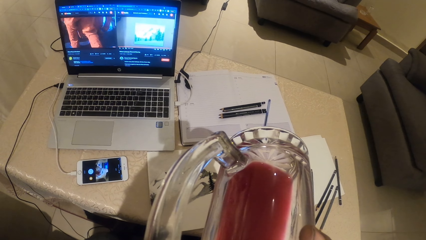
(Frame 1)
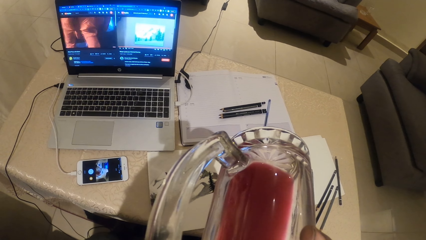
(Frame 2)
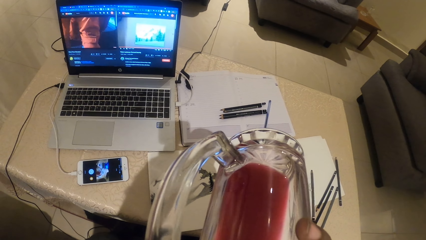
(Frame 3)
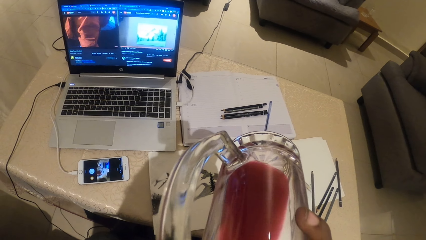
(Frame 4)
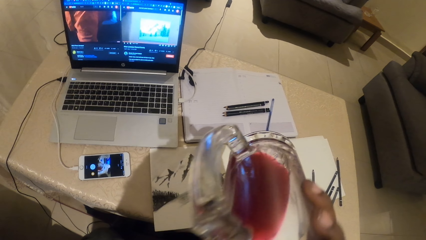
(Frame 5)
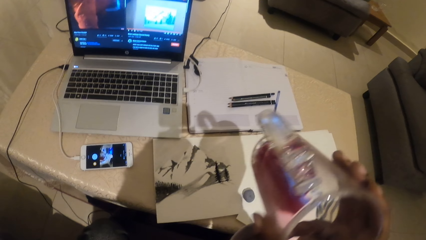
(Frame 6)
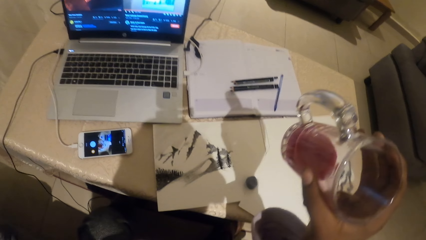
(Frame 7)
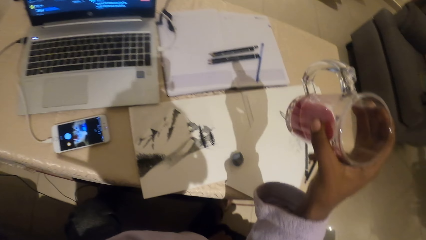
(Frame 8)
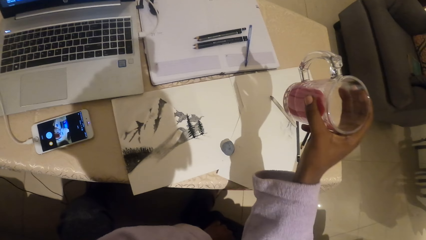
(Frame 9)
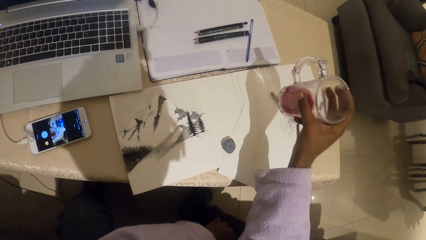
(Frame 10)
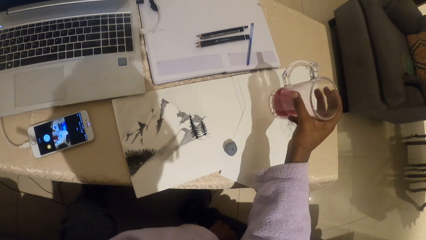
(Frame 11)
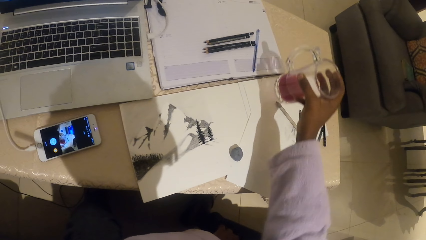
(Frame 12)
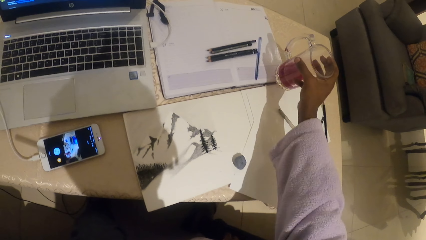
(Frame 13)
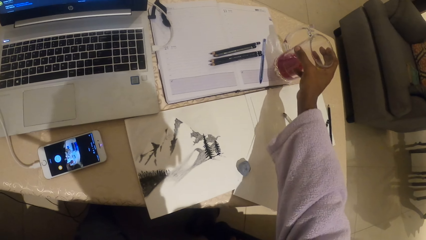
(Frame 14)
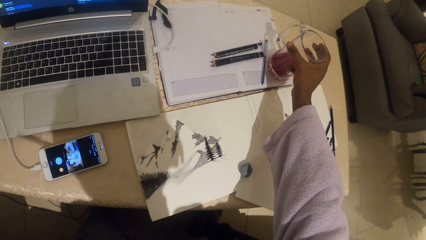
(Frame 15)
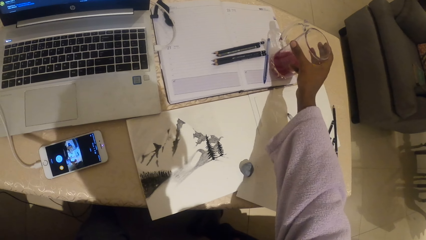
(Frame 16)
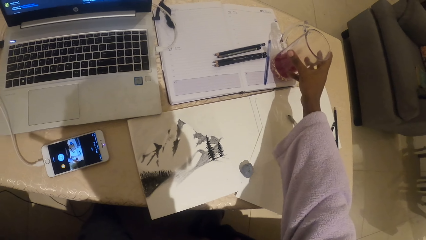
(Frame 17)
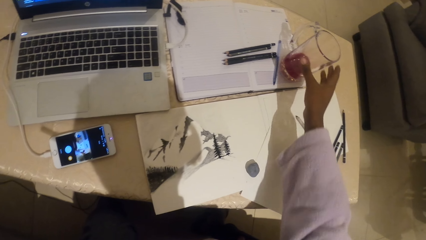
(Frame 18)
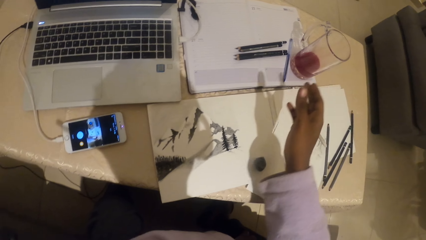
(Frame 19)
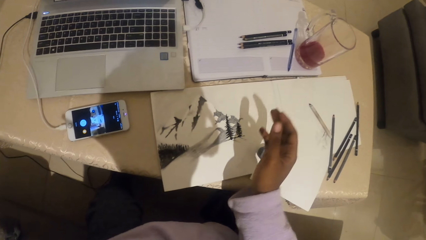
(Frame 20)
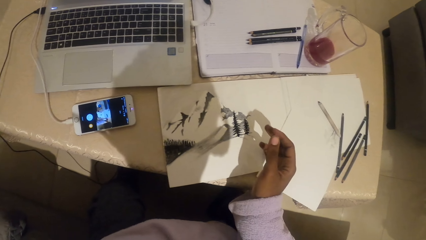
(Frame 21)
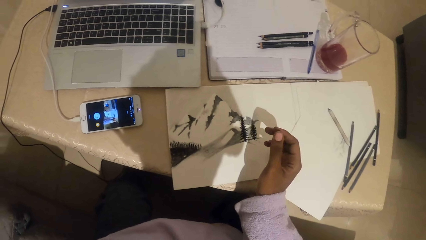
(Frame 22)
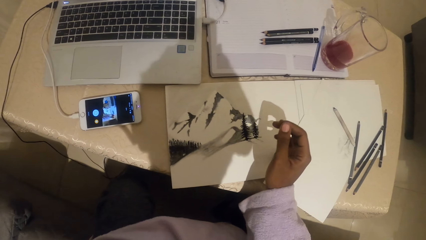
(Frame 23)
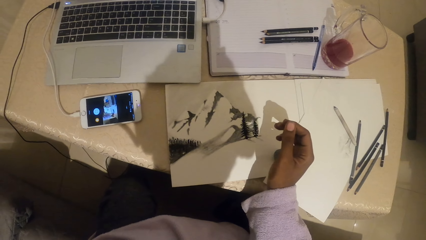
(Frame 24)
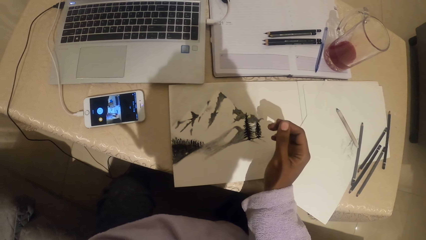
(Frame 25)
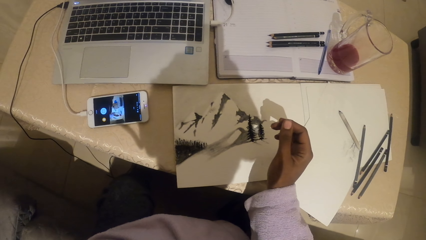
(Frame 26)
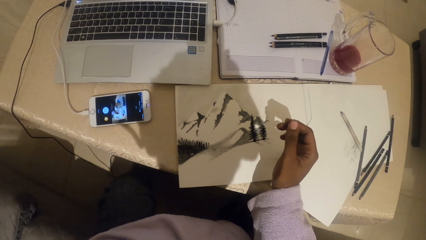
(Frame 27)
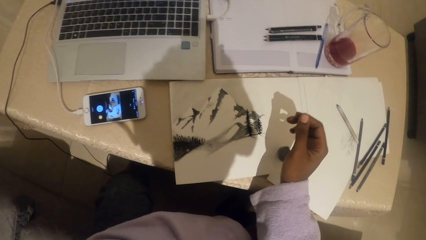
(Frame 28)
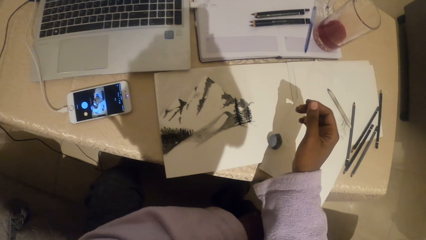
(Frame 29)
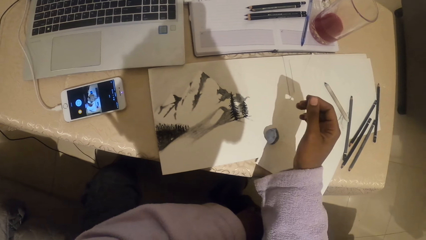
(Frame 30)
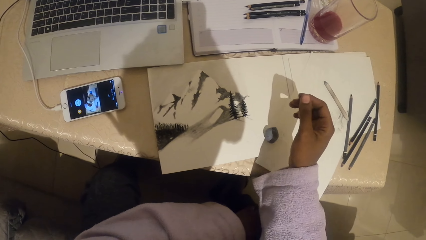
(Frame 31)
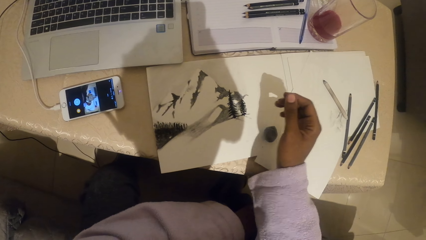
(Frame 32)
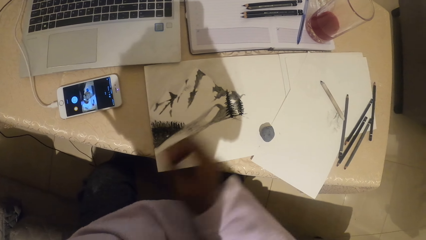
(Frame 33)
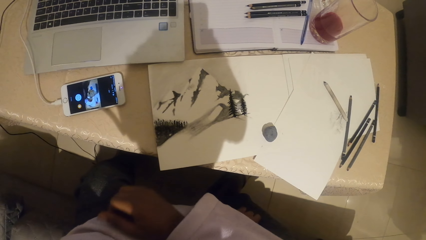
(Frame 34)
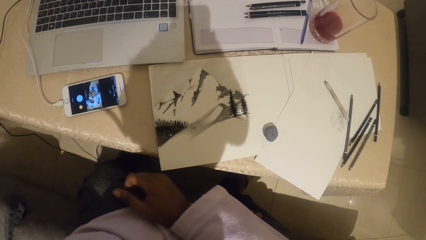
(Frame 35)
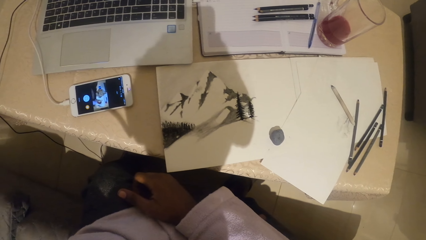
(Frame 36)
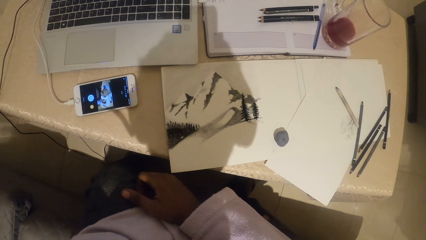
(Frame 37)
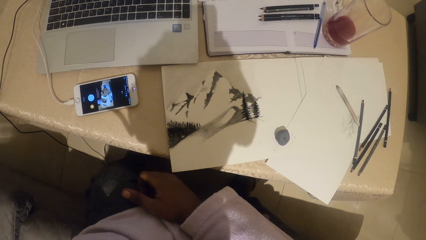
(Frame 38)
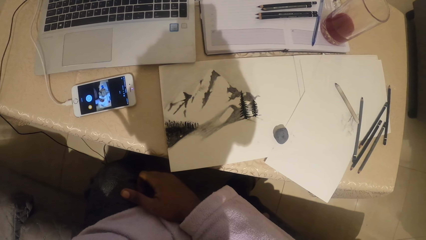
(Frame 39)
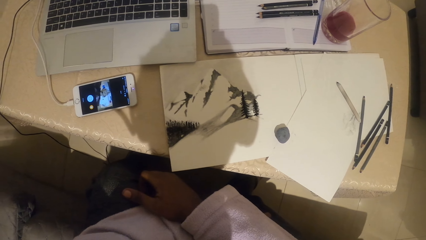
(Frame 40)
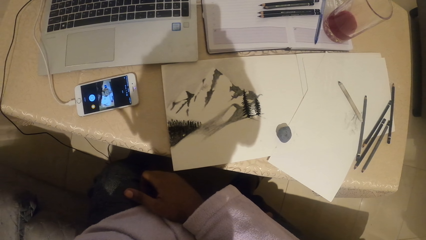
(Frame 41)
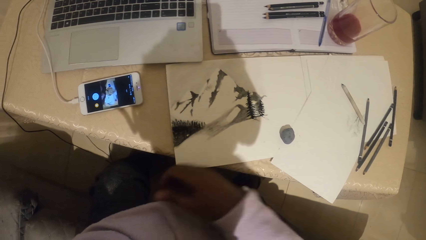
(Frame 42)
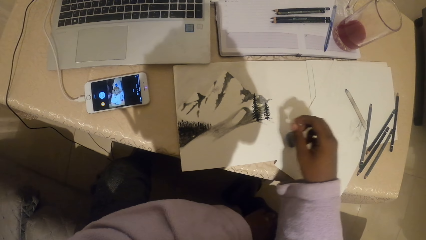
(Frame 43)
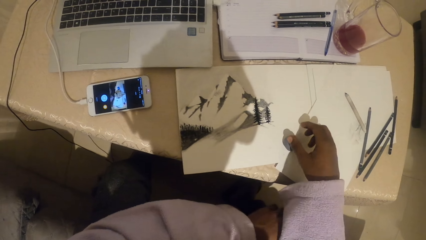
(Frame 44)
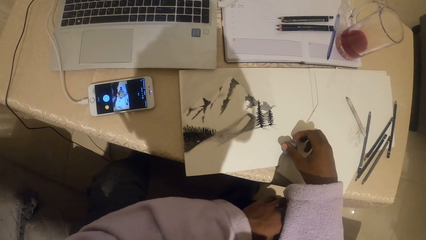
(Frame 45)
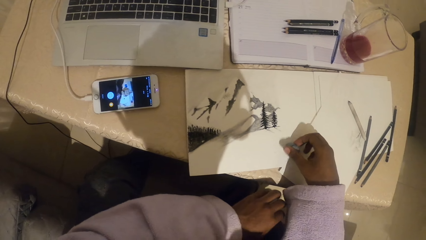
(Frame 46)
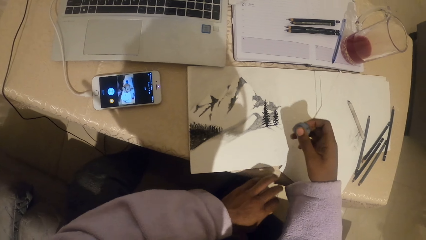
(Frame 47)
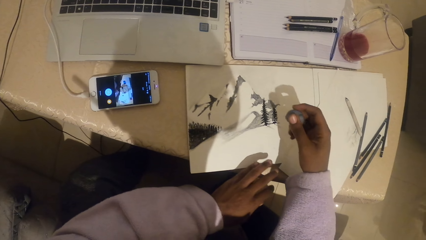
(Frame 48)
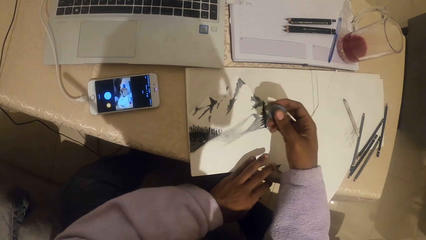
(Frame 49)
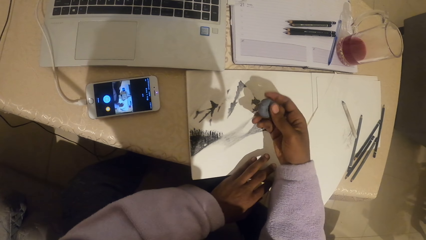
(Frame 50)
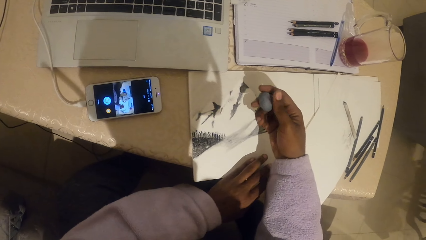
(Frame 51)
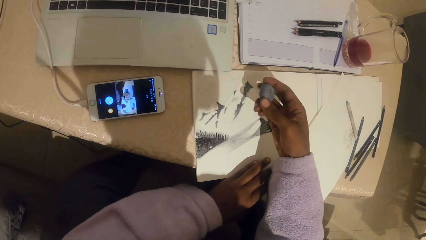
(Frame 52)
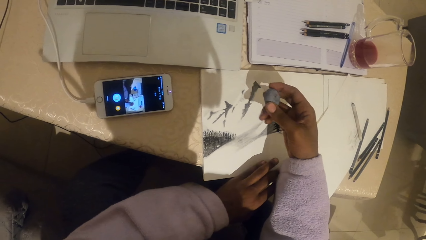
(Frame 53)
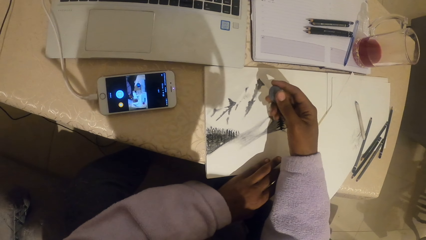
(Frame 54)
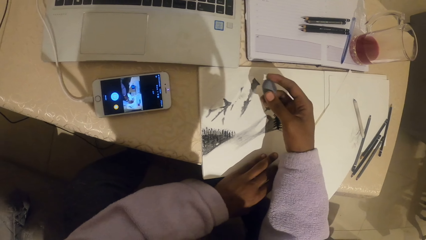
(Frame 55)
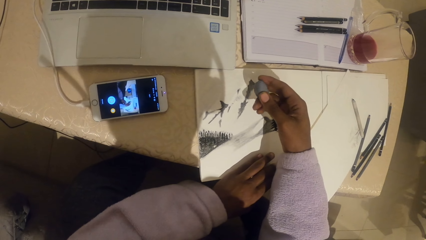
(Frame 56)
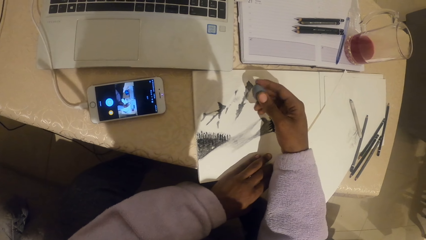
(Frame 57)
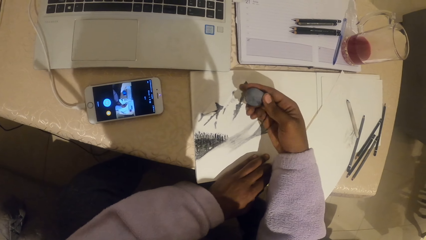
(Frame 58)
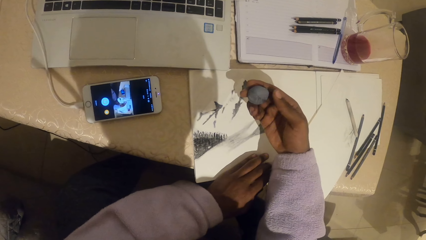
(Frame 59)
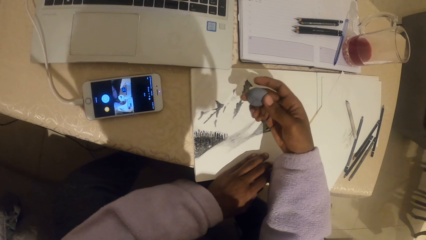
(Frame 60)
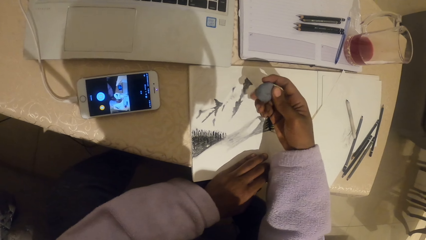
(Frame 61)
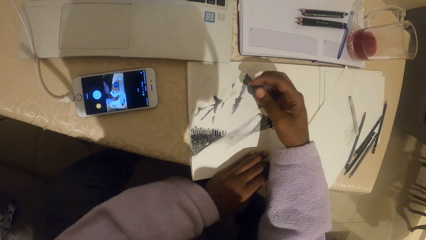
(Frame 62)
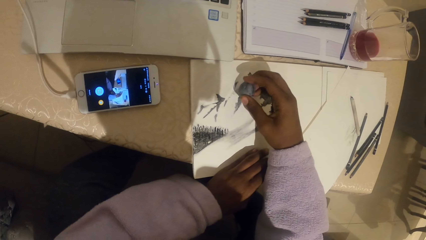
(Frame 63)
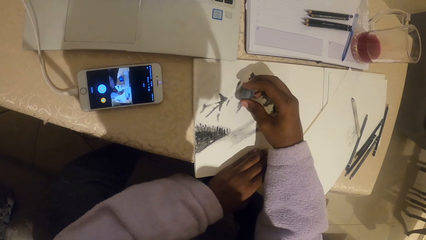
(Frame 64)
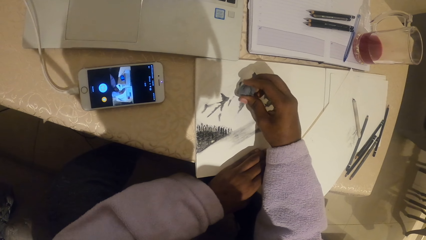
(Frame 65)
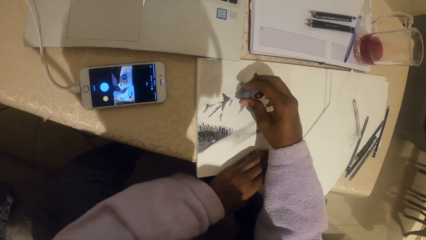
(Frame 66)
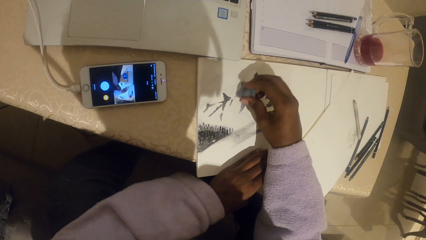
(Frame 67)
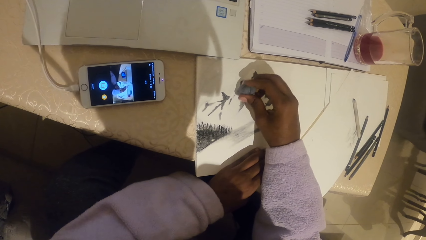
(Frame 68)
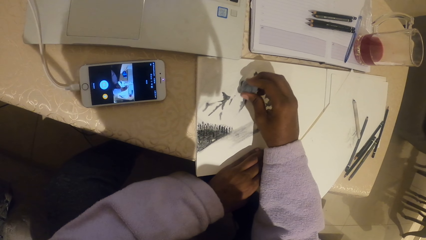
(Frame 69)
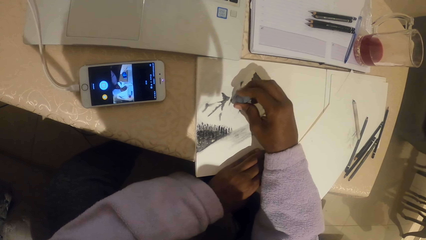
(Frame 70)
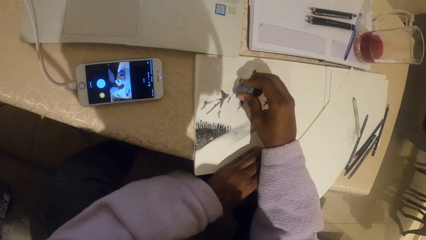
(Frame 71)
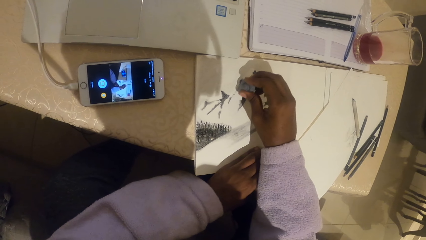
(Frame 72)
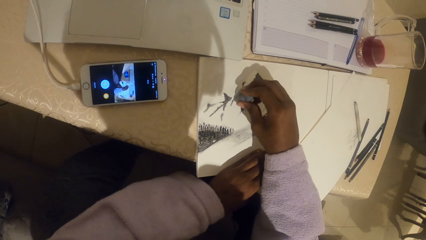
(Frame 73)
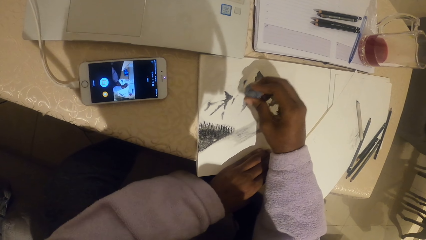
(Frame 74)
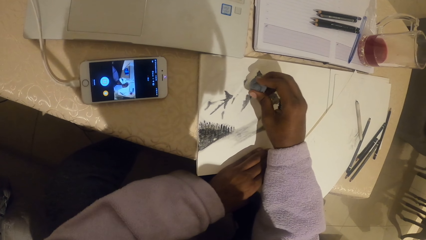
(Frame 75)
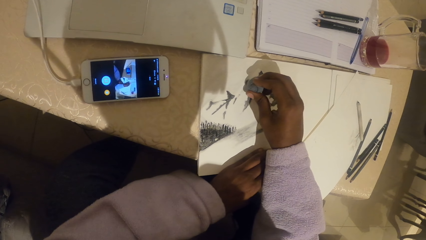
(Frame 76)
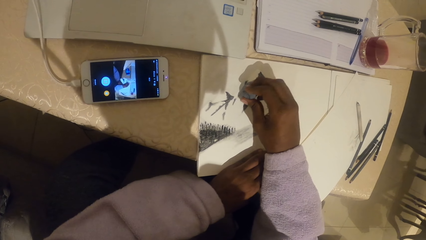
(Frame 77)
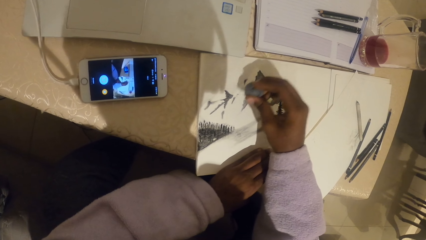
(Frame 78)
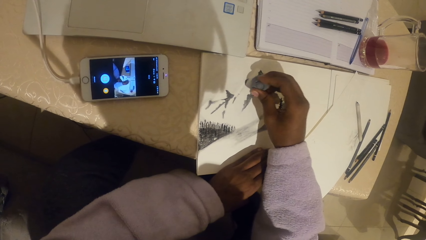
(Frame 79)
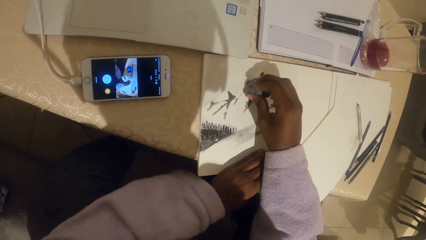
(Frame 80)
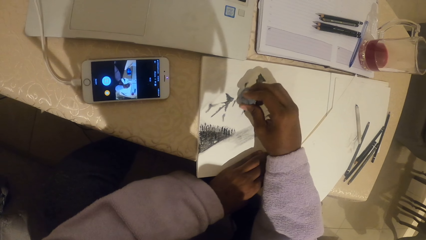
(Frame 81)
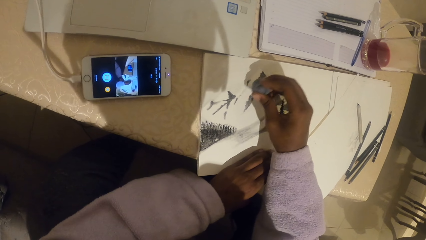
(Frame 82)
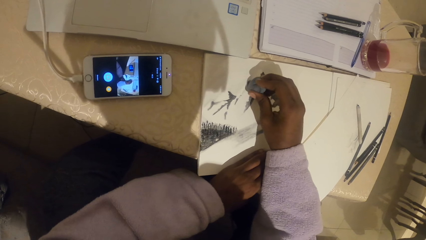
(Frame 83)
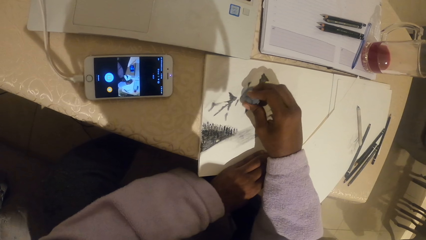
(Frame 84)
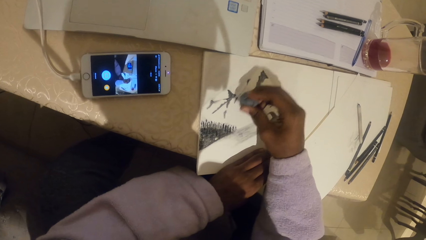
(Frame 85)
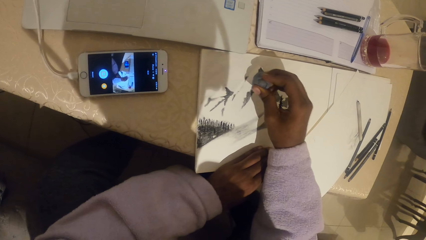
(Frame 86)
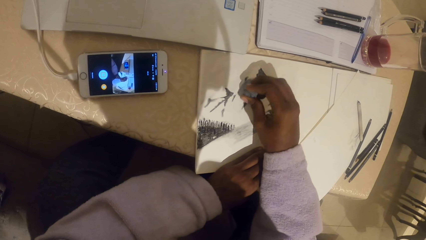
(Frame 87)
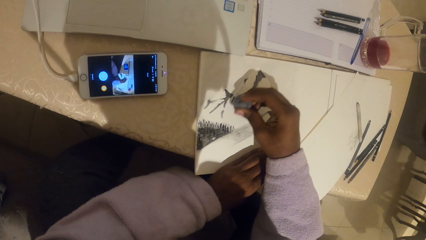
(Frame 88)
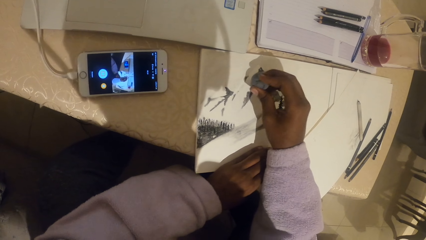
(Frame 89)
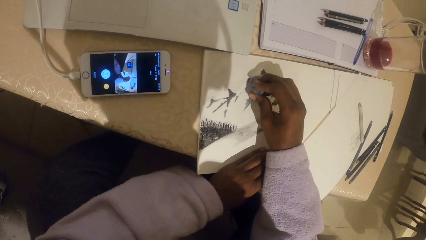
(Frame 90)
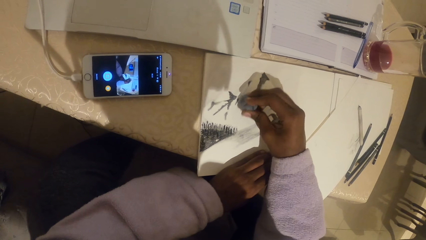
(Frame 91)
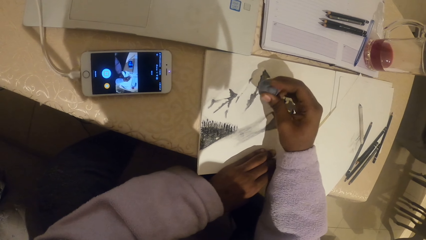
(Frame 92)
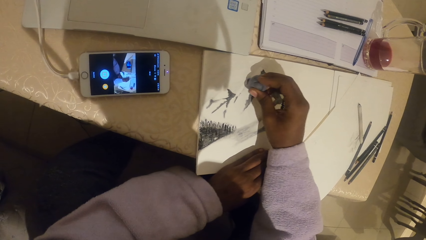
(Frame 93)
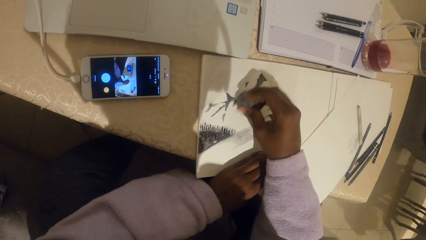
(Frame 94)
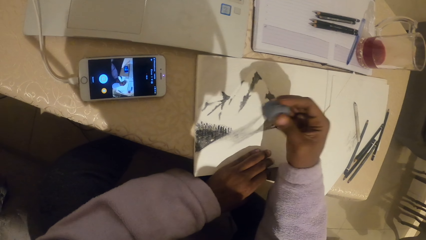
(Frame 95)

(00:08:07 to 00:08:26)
The camera wearer puts the glass on the table. They pick up the eraser from the table. They erase the drawing on the paper with the eraser.
